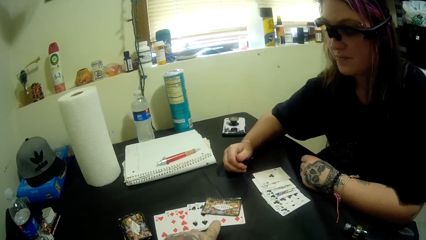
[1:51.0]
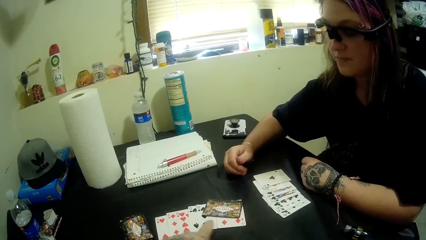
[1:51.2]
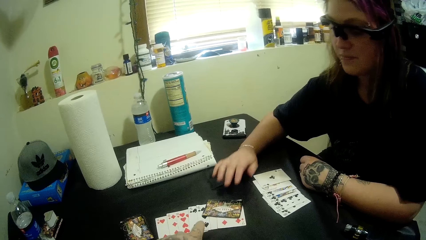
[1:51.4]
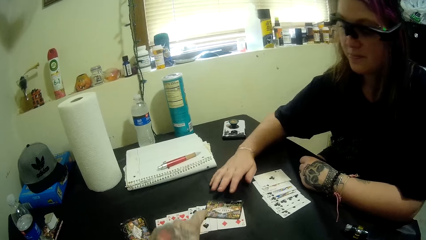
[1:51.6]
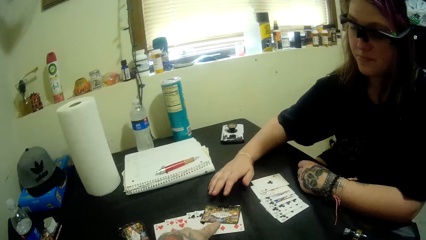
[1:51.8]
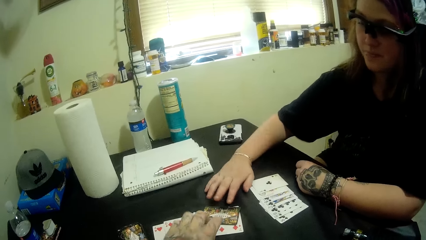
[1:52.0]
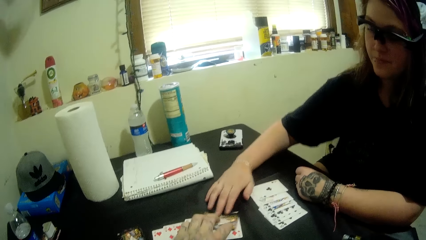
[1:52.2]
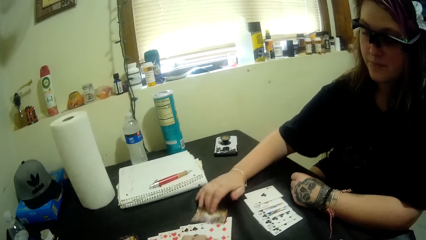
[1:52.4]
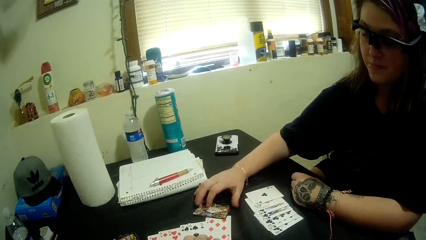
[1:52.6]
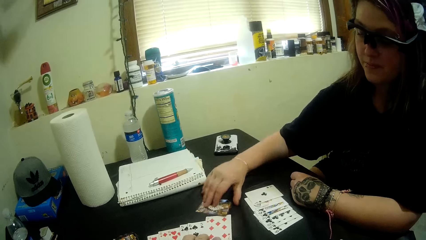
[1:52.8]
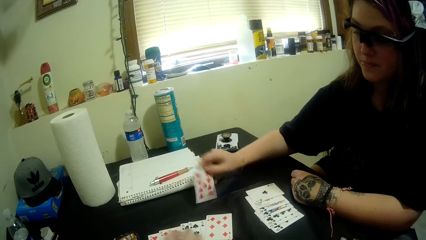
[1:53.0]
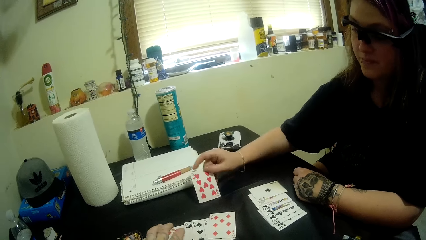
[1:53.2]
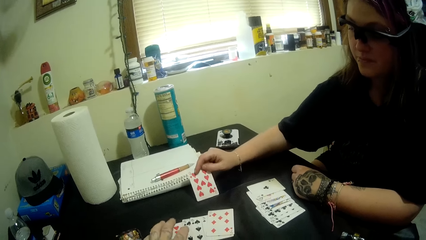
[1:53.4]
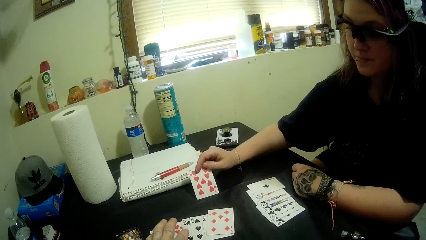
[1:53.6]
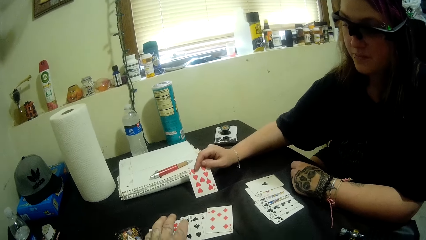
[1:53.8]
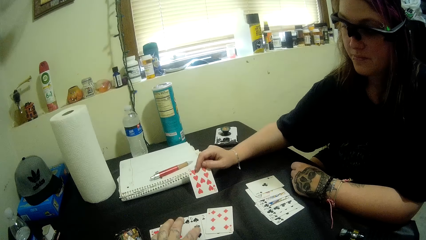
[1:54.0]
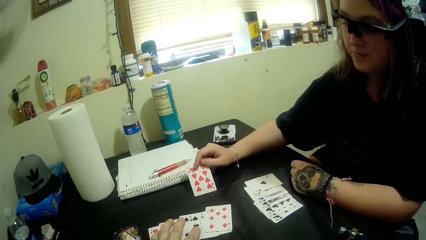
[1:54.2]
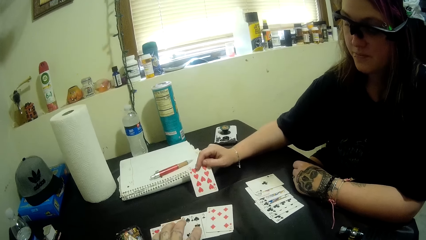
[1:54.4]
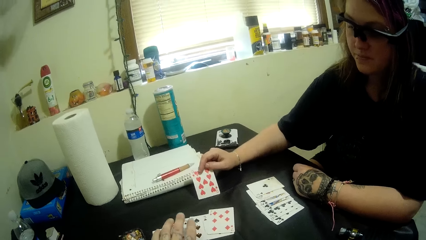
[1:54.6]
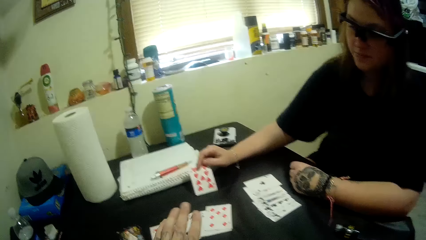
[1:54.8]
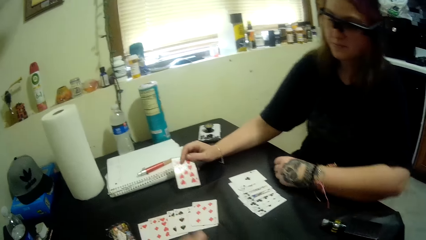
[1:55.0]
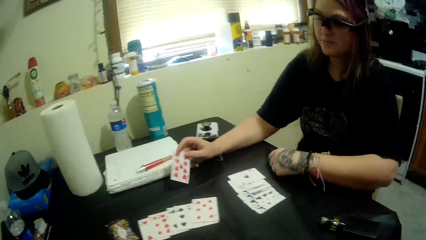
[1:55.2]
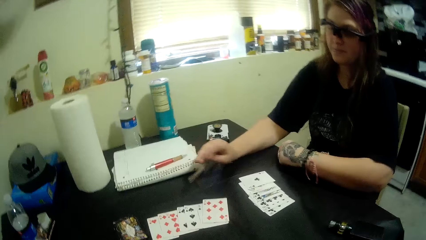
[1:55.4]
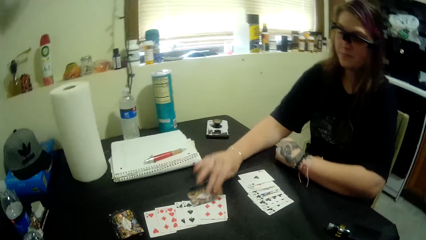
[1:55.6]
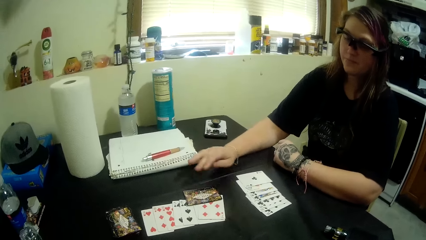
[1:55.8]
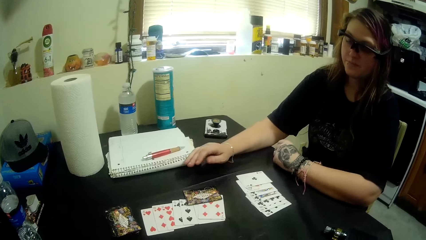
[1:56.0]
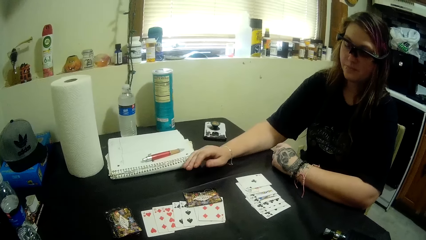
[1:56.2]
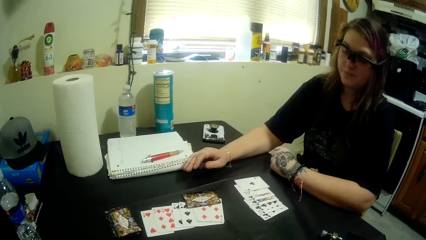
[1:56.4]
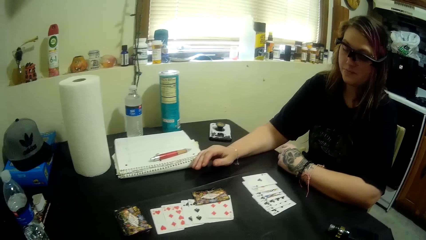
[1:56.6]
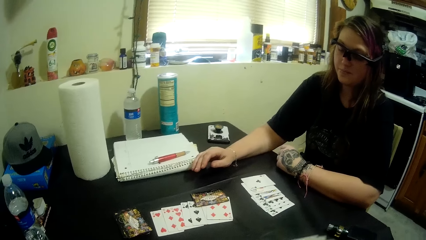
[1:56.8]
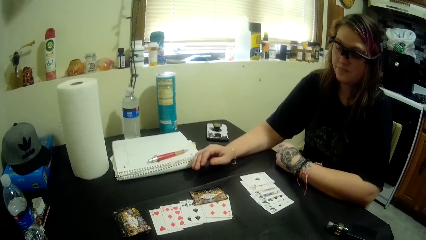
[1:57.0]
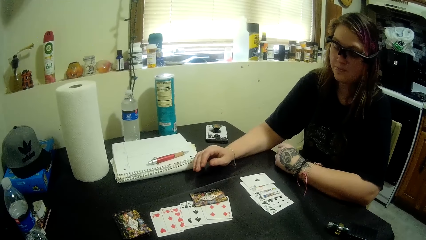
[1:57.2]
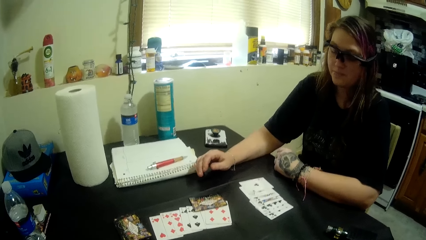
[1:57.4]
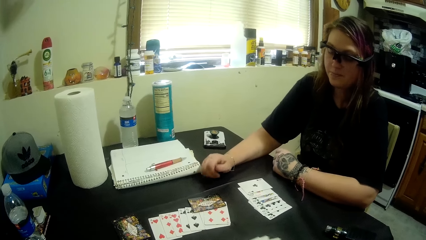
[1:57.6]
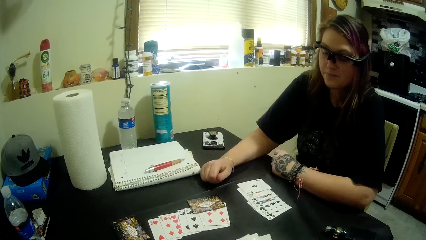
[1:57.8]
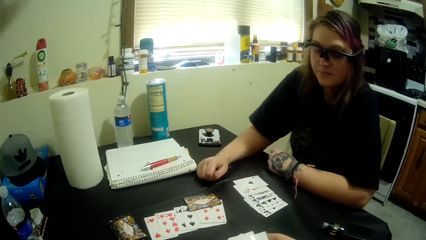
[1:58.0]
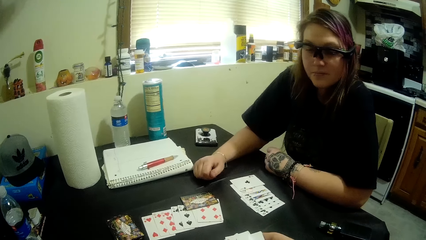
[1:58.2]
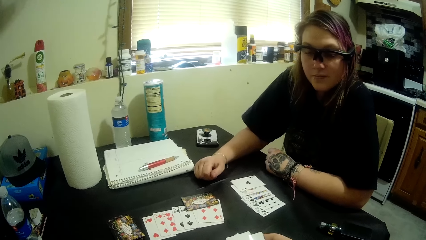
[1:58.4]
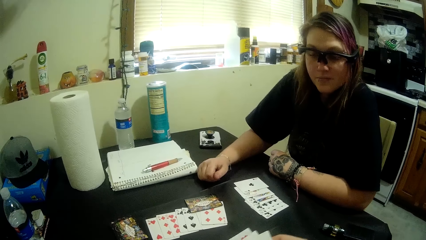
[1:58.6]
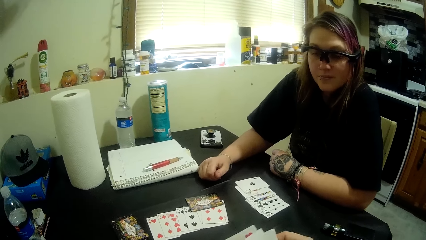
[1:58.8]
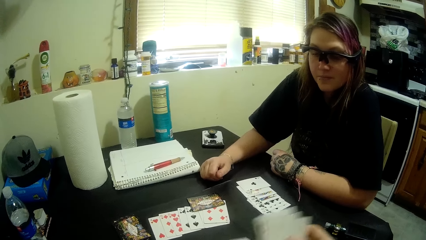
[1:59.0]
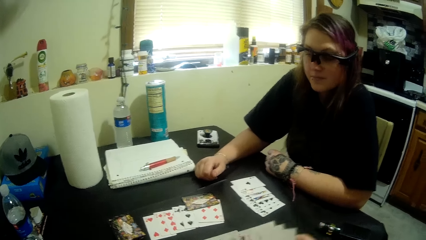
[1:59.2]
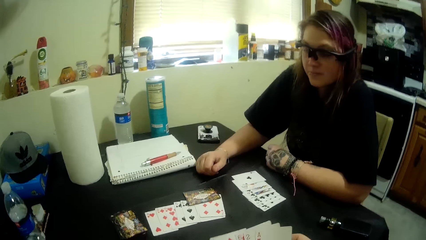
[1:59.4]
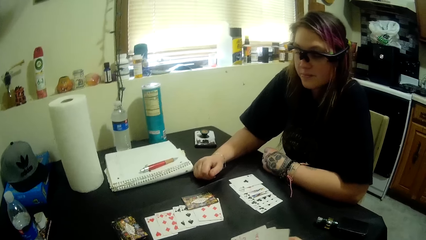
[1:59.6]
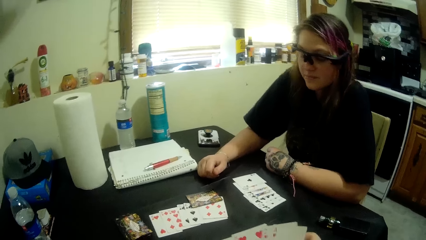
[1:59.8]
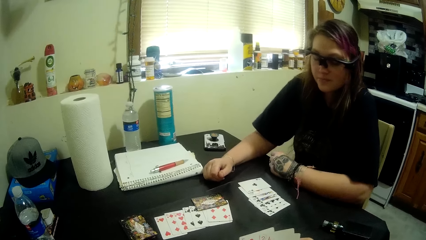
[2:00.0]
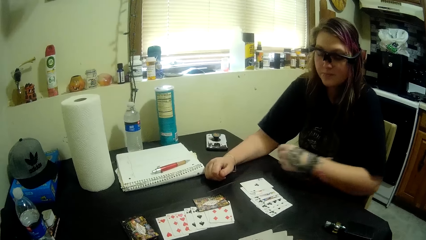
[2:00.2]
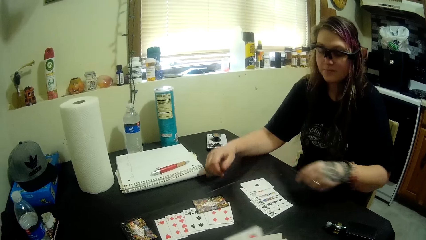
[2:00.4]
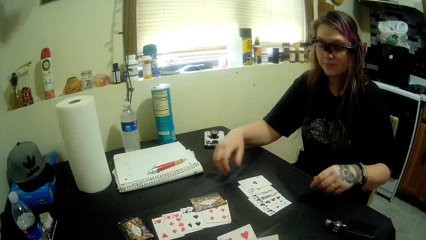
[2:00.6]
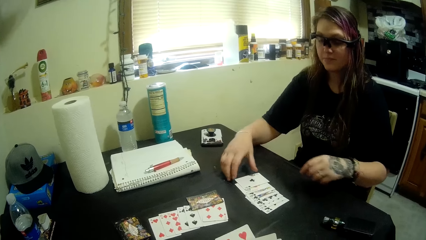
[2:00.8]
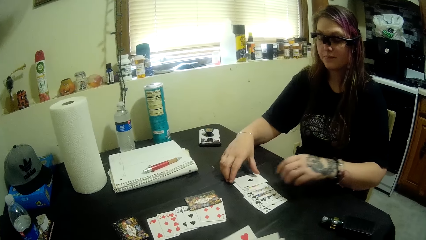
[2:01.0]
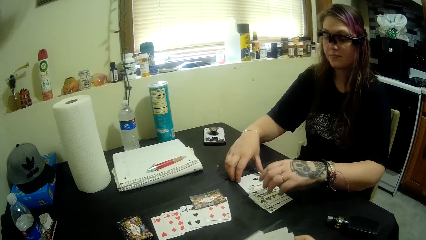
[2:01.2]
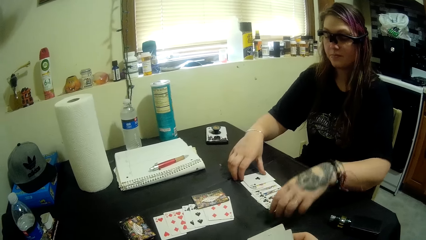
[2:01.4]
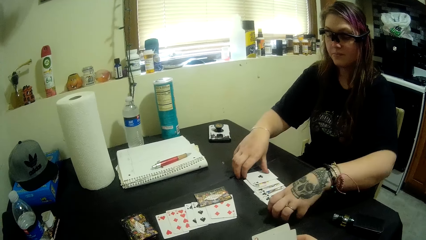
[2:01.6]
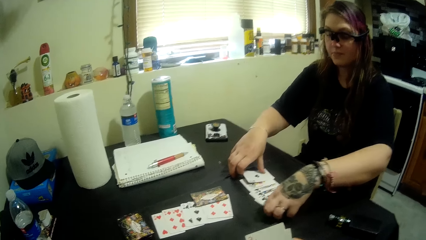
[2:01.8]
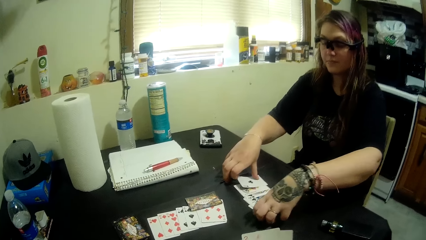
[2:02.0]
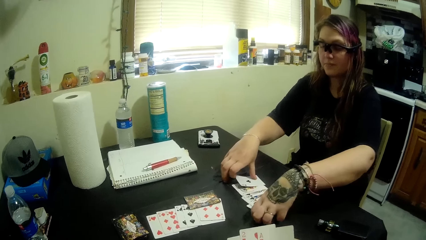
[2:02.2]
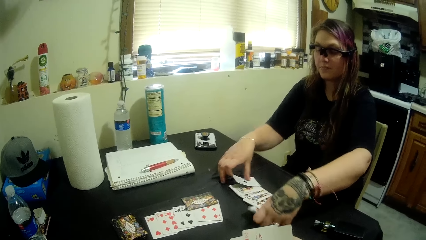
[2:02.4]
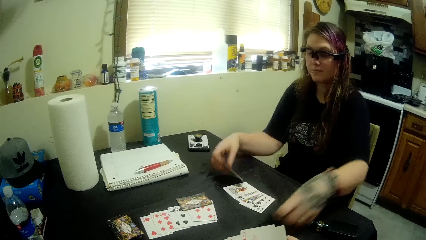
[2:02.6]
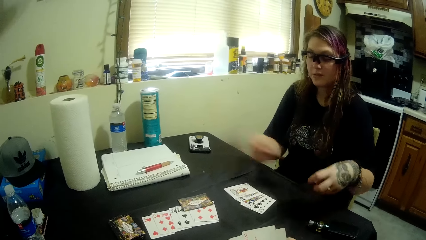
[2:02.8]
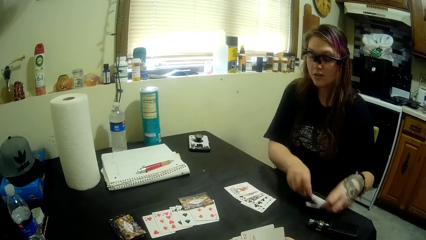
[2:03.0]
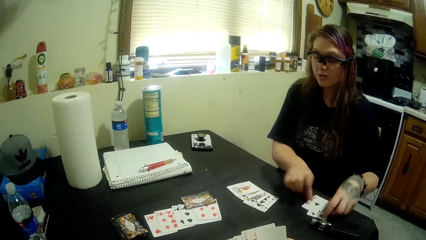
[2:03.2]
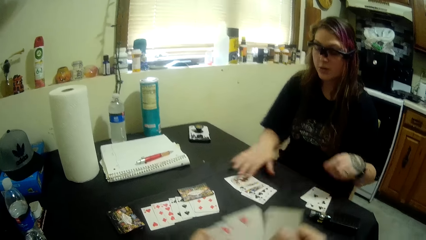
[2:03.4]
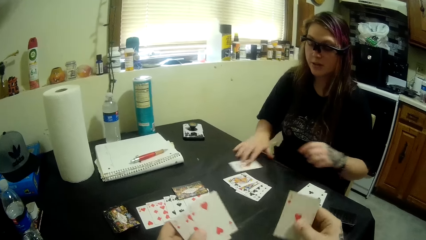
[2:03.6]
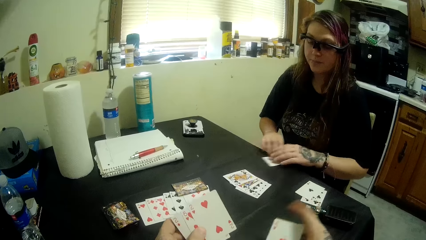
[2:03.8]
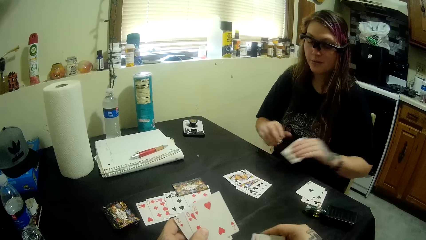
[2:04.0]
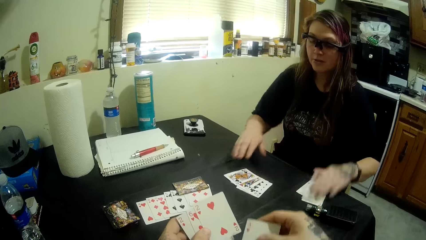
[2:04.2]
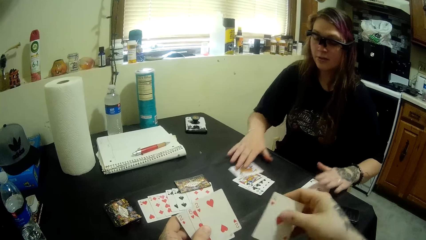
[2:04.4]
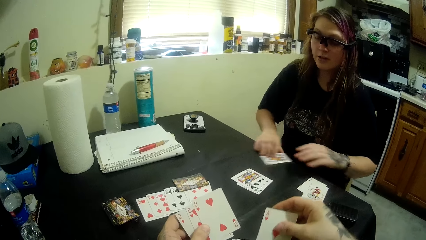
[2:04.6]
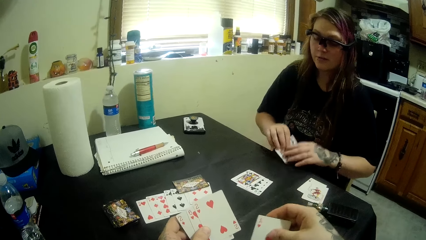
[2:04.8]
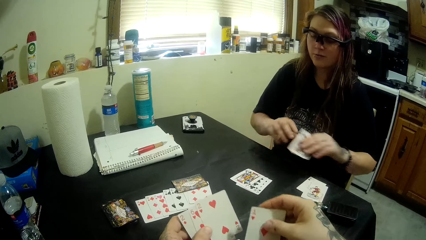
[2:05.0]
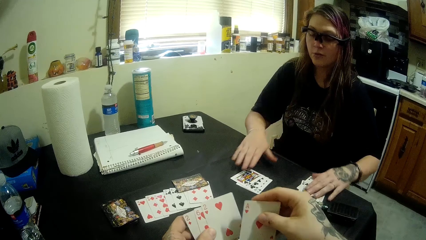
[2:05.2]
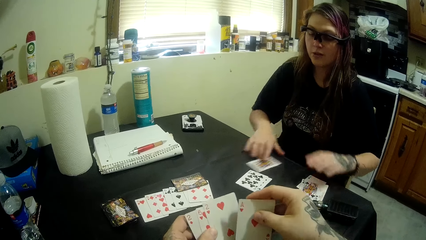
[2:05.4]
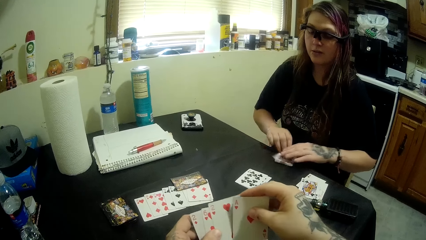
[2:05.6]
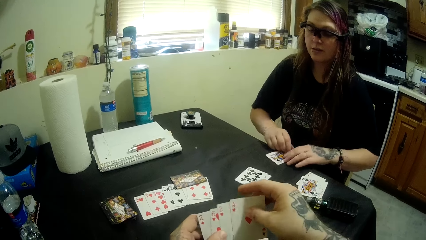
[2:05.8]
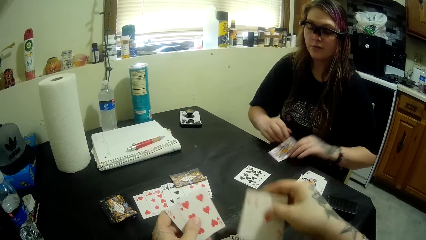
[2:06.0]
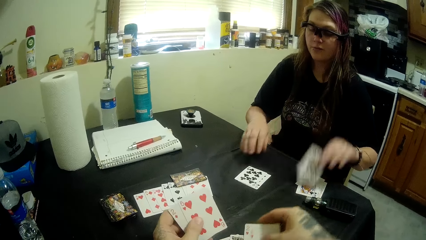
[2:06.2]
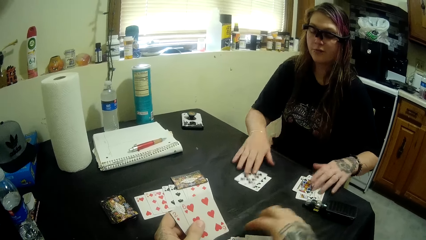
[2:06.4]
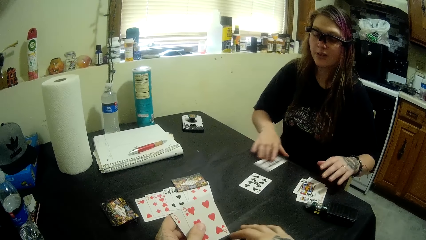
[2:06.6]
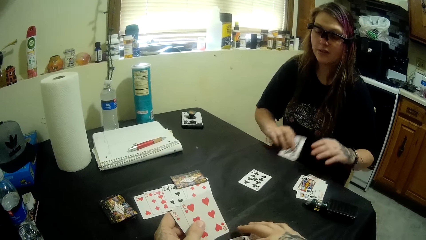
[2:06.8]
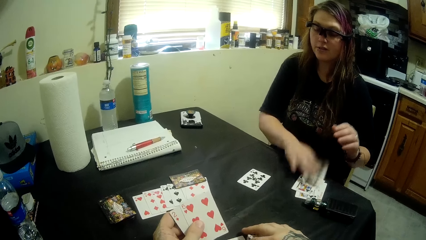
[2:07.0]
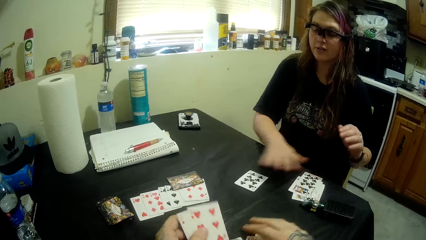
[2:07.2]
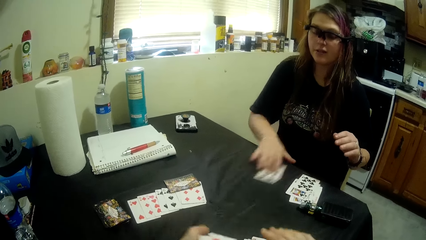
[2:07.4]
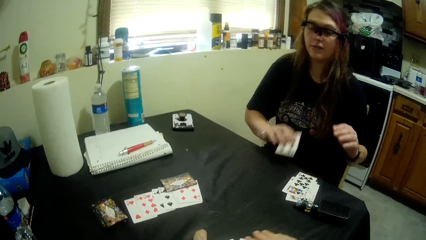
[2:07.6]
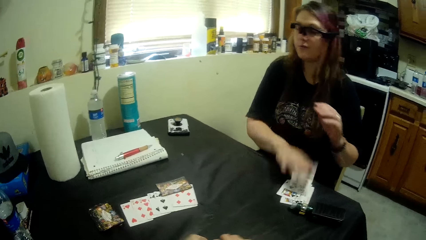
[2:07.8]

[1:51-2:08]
A woman picks the cards. The woman holds a card from the table. The camera wearer converses with the woman. The woman moves some cards on the table. The woman picks the cards. The woman converses with the camera wearer. The woman picks the cards.
